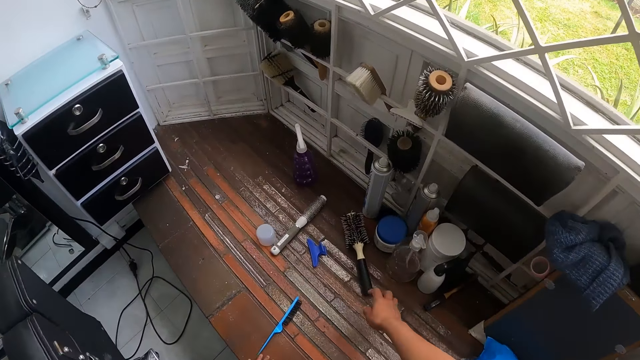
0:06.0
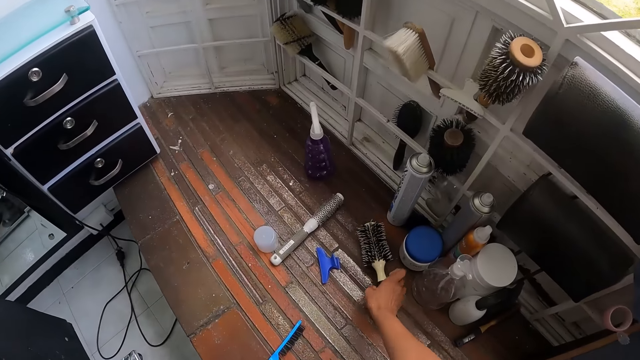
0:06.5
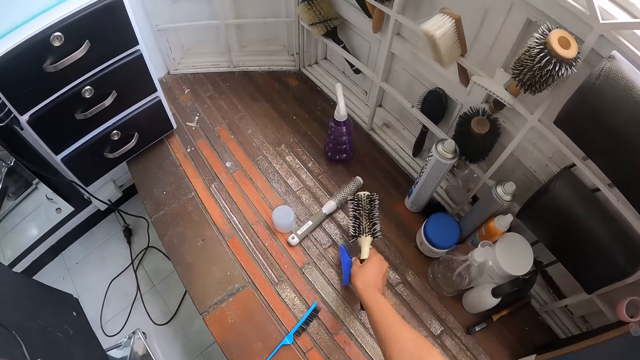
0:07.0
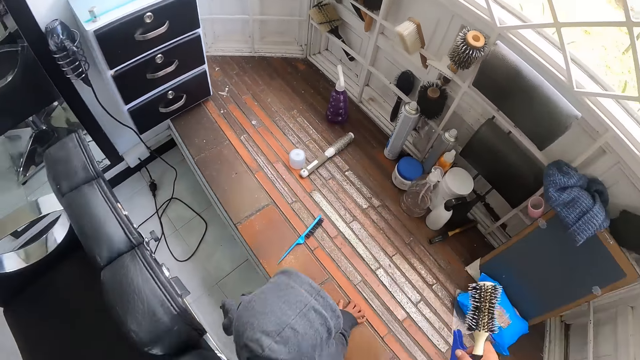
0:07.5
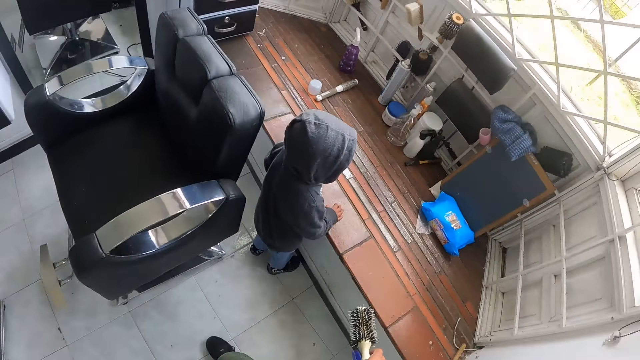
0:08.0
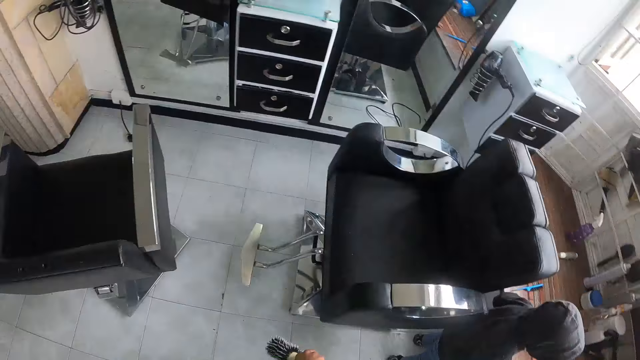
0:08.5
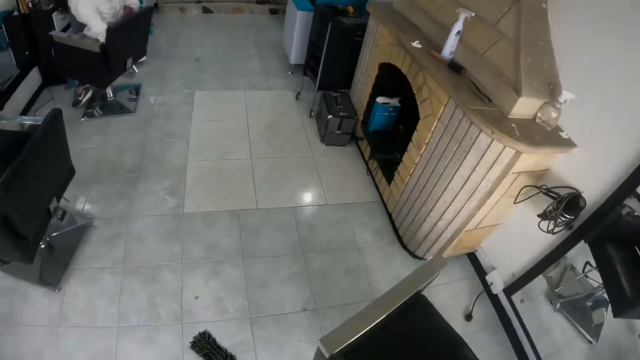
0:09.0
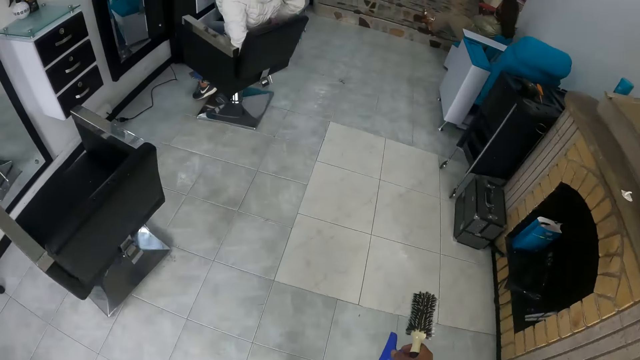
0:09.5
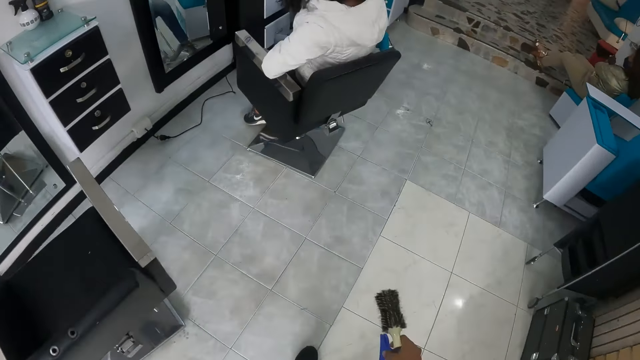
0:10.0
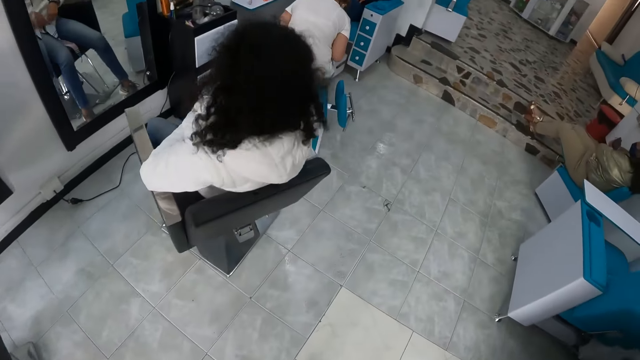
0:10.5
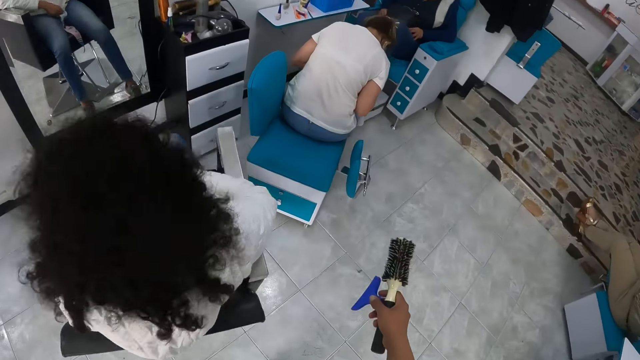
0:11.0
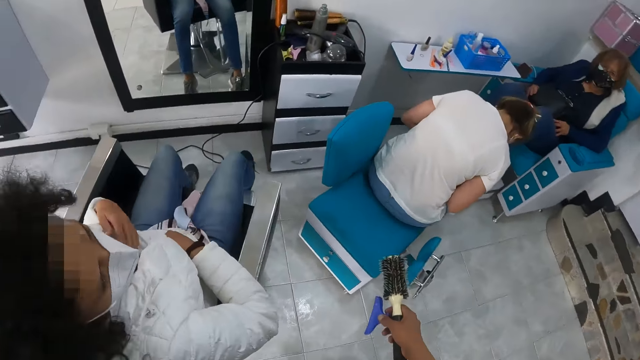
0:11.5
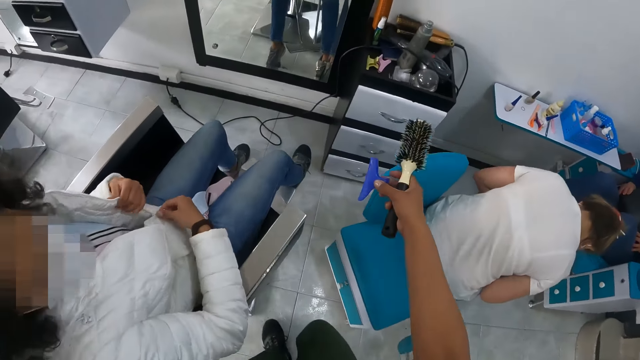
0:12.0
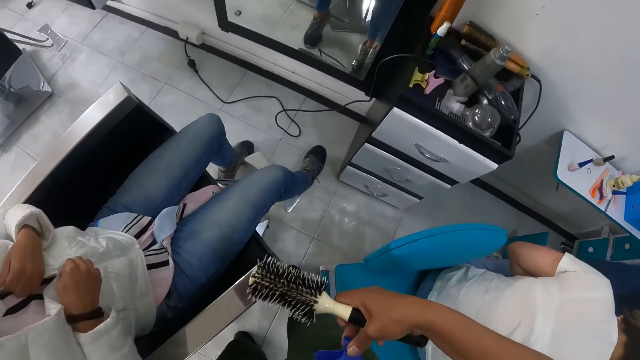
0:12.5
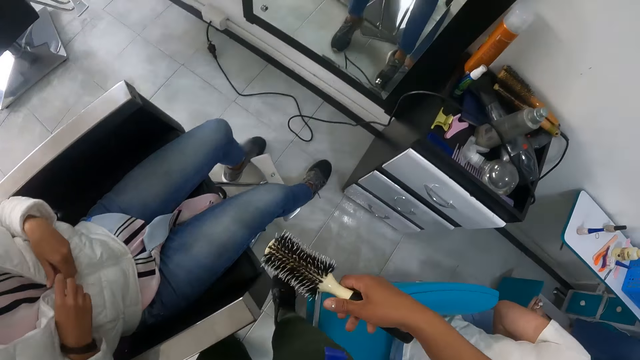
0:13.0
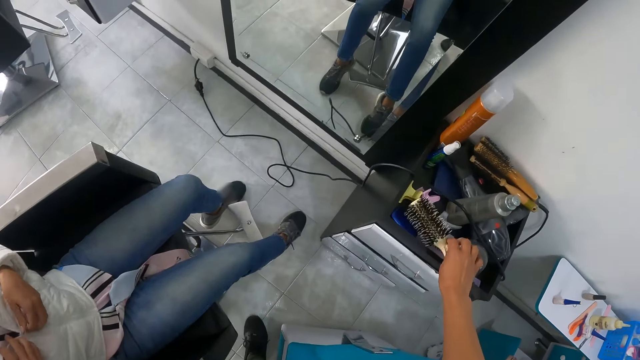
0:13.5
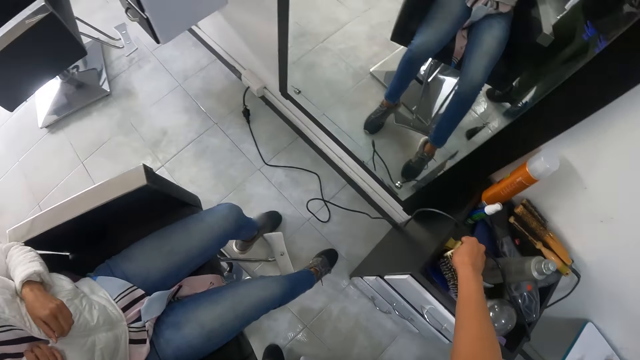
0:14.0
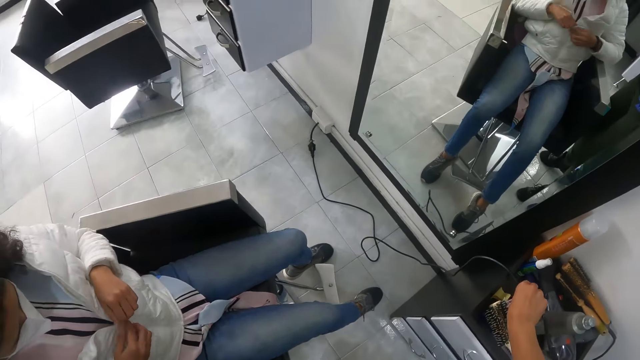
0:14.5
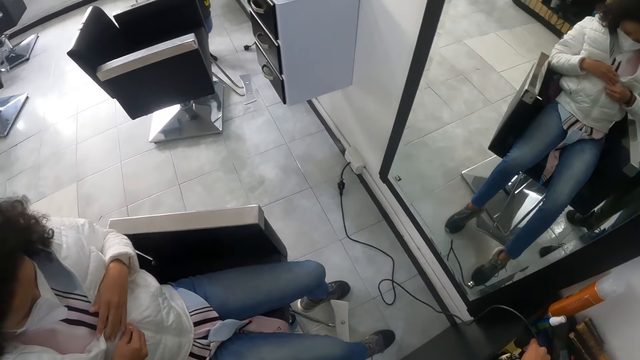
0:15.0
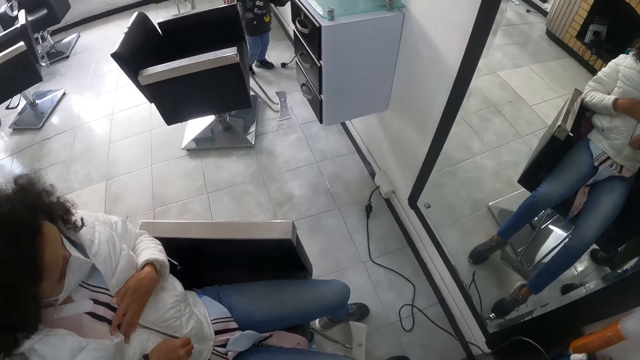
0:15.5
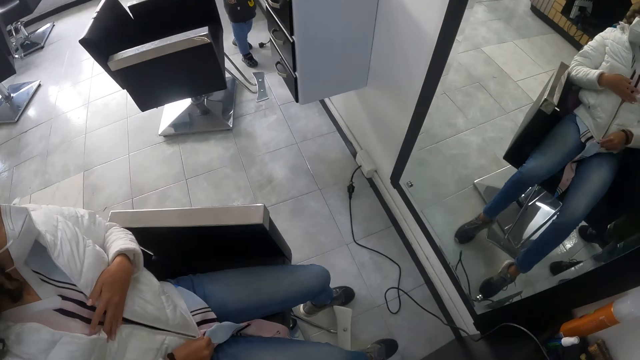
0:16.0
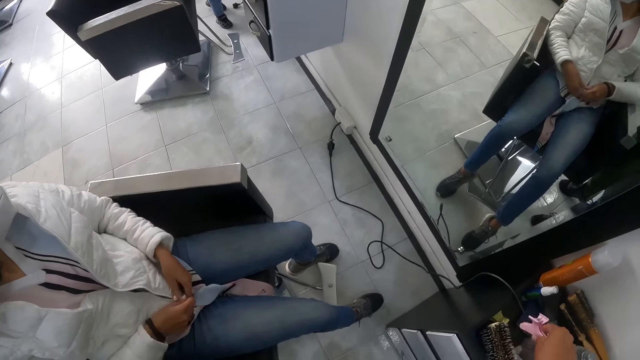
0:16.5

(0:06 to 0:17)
The camera wearer picks up a hair brush from the concrete with her right hand. She picks up a hairclip from the concrete with her right hand. She pins the hairclips to her T-shirt with her right hand. She drops the hair brush on a wooden salon trolley with her right hand. She picks up a hairclip from the wooden salon trolley with her right hand.

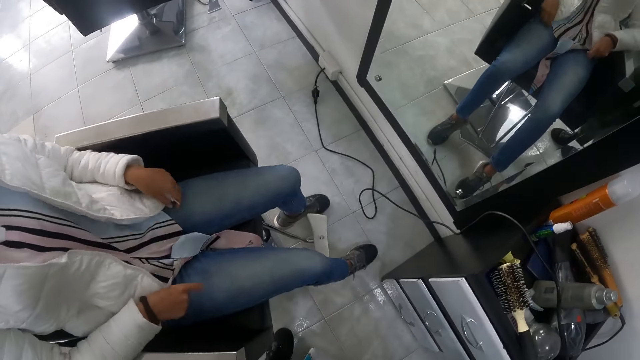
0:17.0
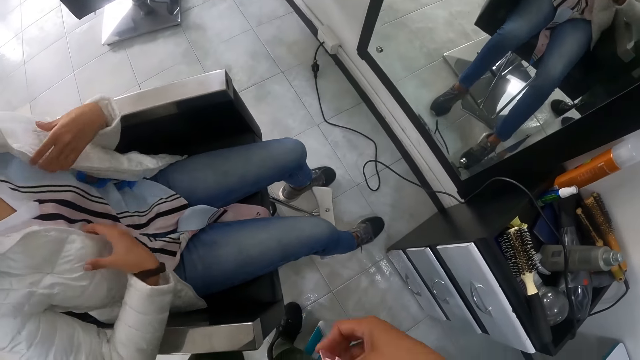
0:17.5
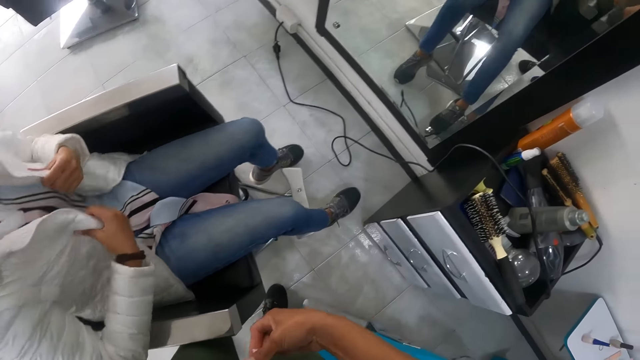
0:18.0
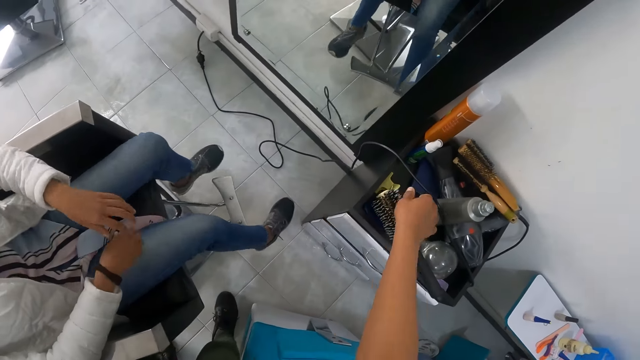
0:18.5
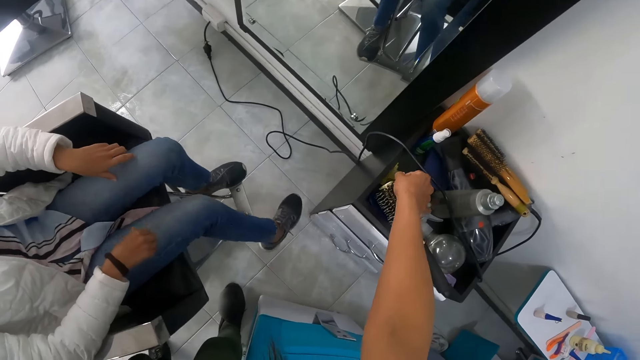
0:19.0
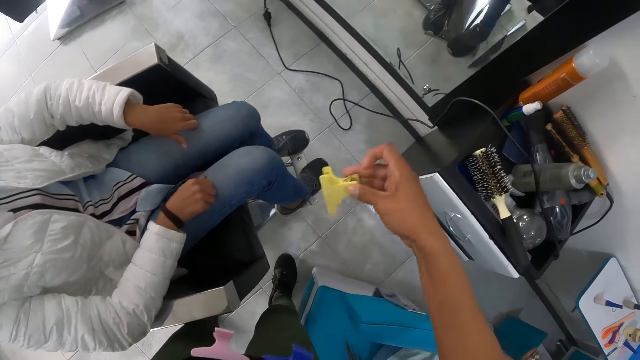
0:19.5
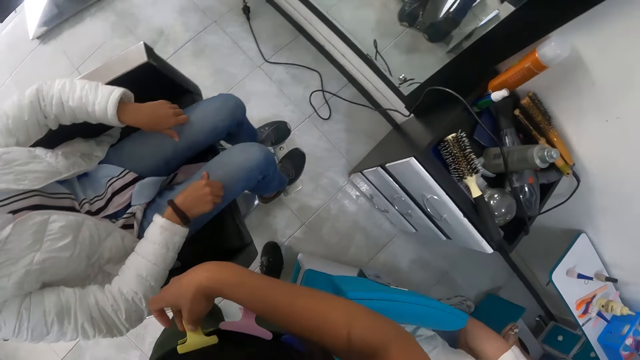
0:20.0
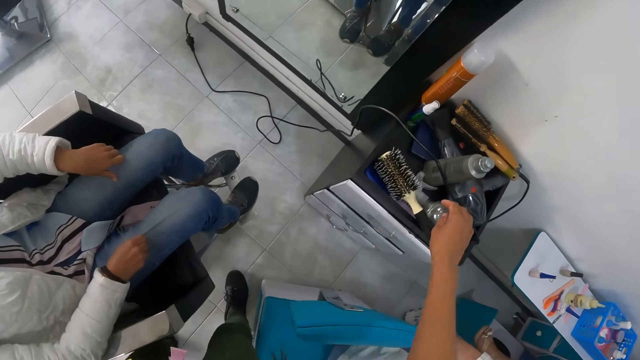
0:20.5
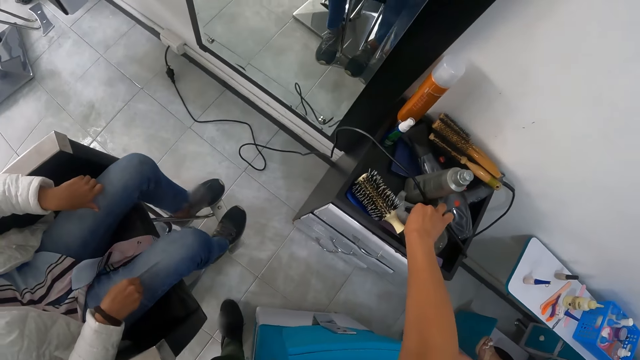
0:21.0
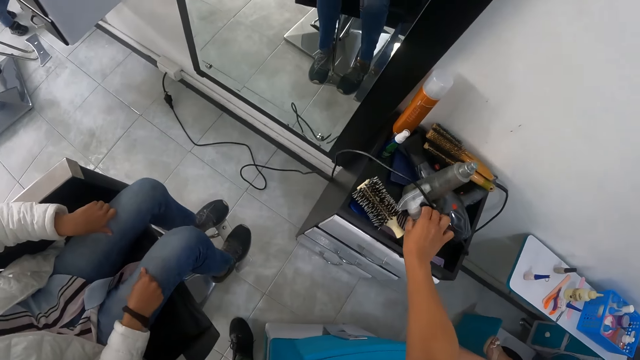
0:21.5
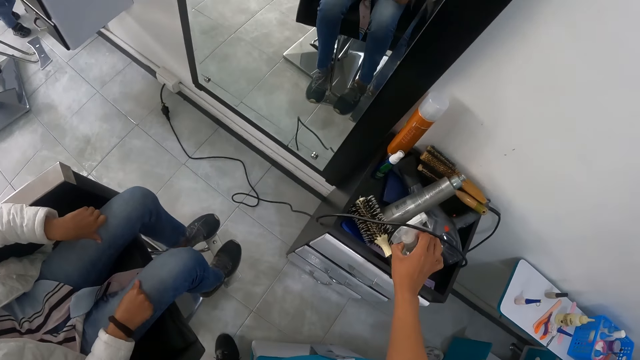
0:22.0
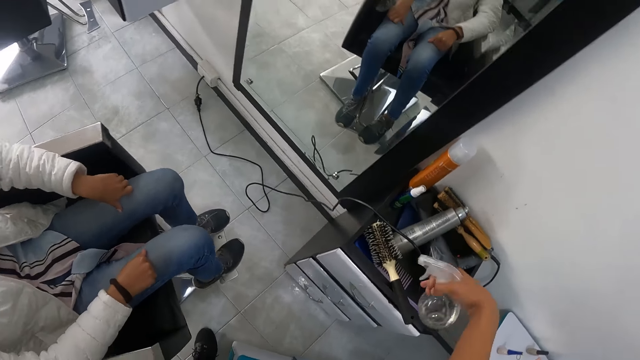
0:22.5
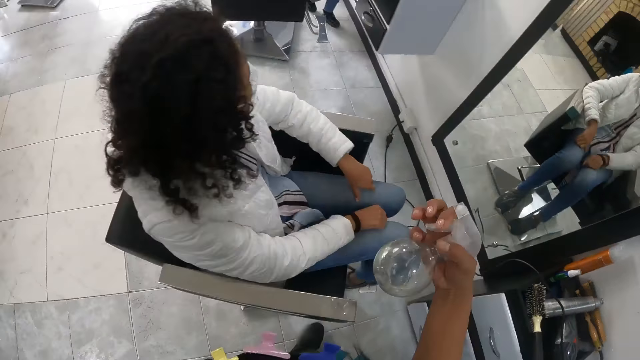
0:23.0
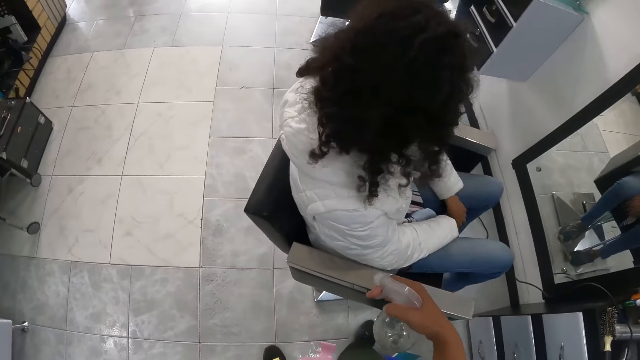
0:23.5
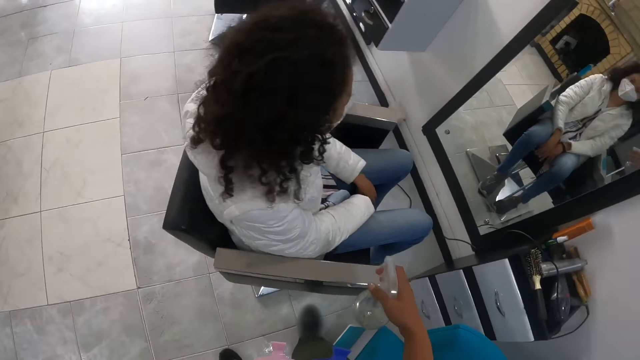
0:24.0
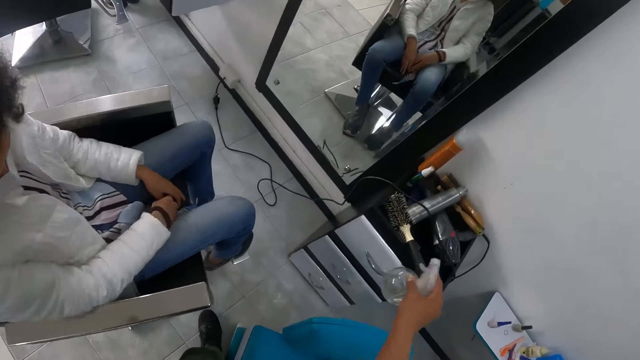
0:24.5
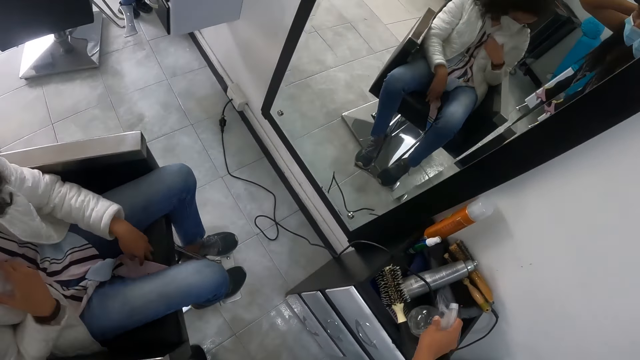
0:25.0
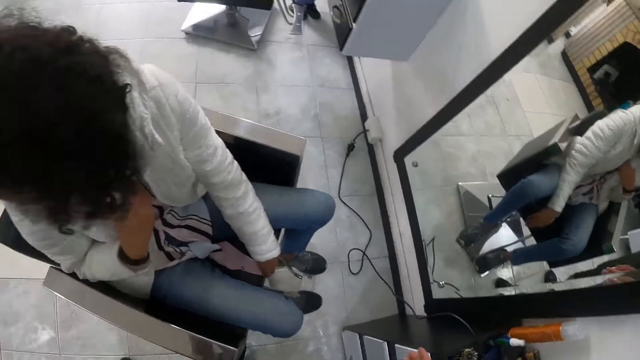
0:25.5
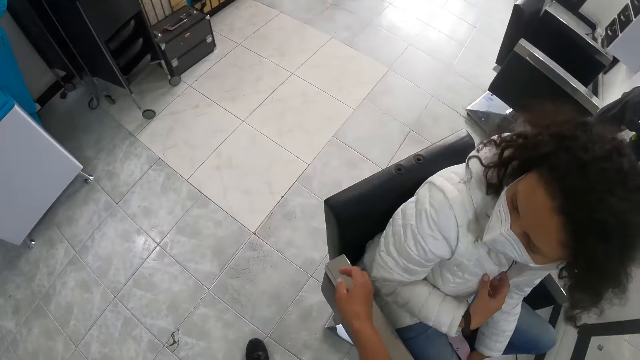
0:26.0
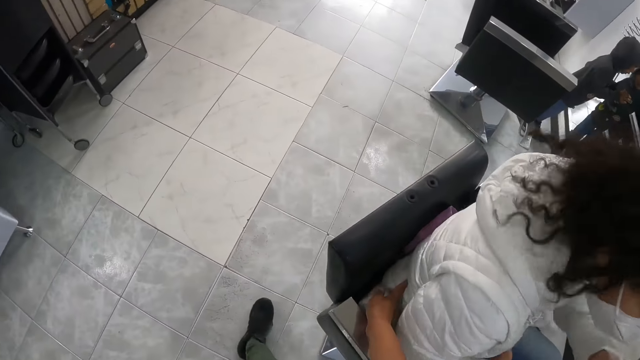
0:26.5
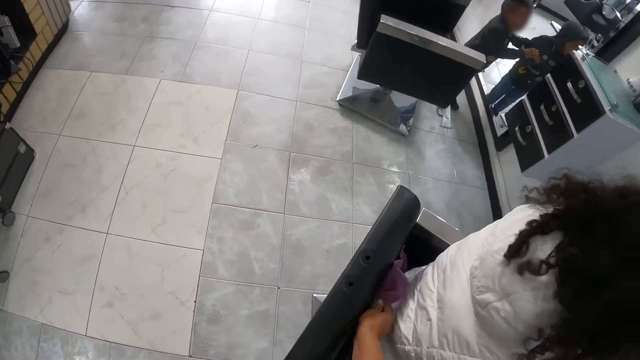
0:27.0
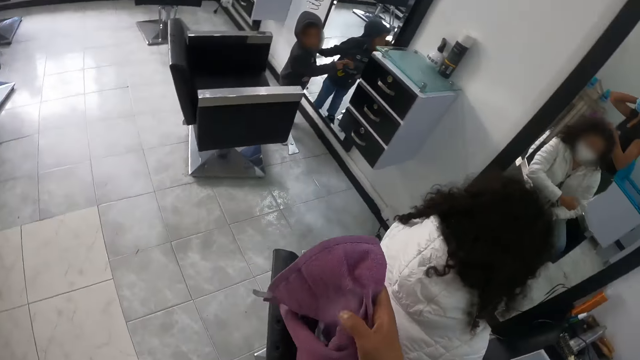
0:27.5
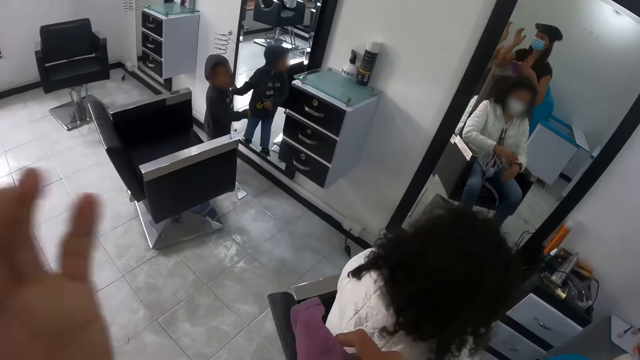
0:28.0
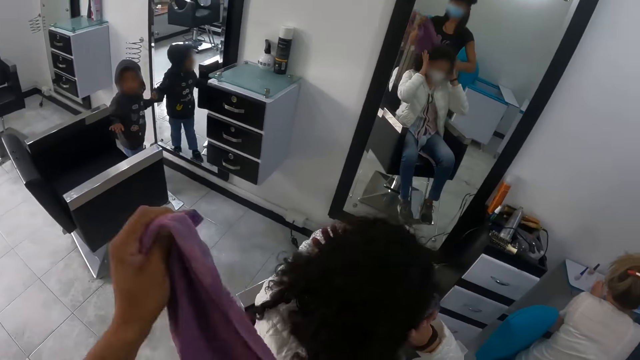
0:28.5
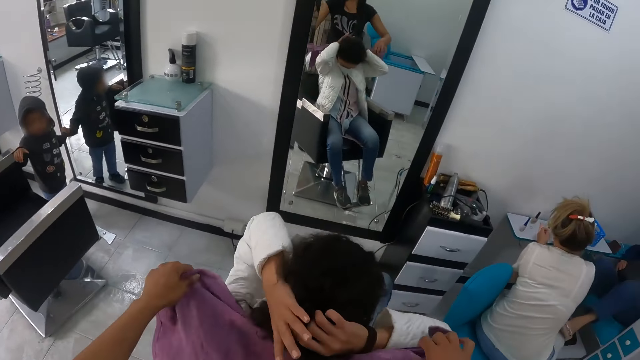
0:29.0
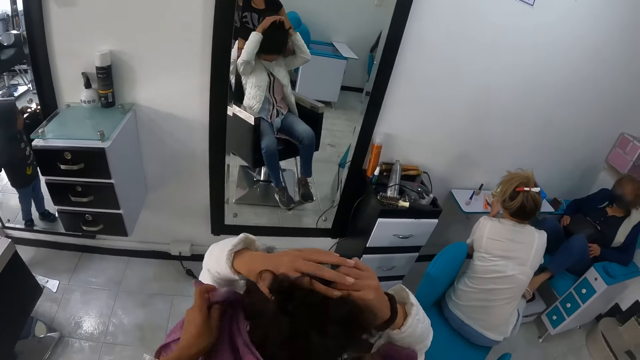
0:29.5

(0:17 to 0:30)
The camera wearer pins the hairclips on her top with her right hand. She picks up a hairclip from the wooden salon trolley with her right hand. She pins the hairclips on her top with her right hand. She picks up a spray bottle from the wooden salon trolley with her right hand. She drops the spray bottle on the wooden salon trolley with her right hand. The baby plays around the camera wearer. The camera wearer picks up a towel from a chair with her right hand. She adjusts her hair with her left hand. A woman adjusts her hair with both hands. The camera wearer places the towel on the shoulder of the woman with both hands.
